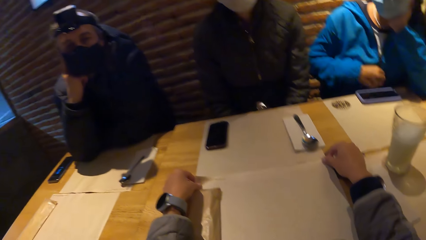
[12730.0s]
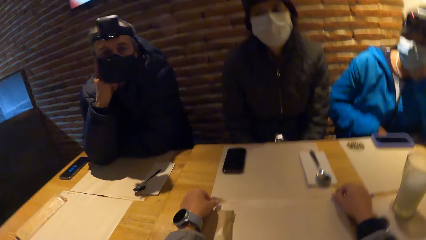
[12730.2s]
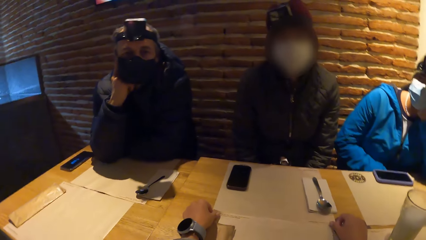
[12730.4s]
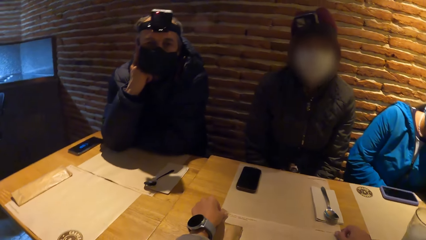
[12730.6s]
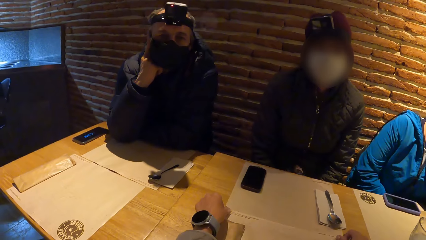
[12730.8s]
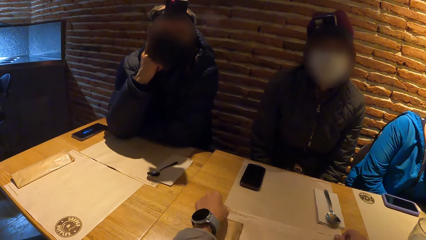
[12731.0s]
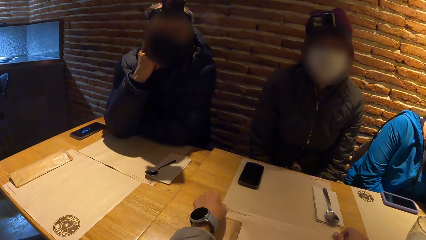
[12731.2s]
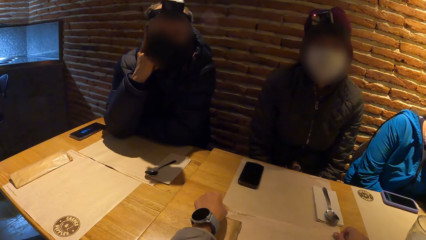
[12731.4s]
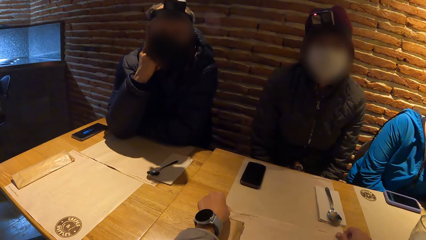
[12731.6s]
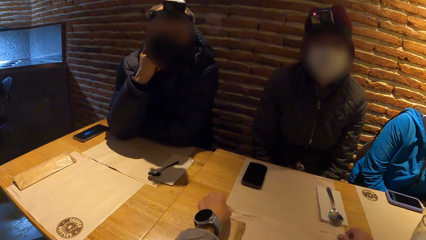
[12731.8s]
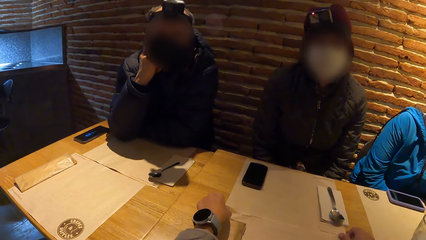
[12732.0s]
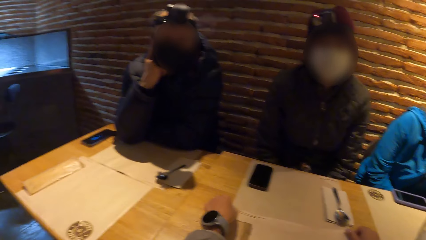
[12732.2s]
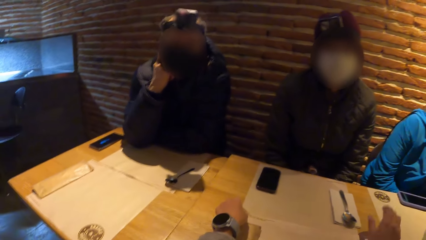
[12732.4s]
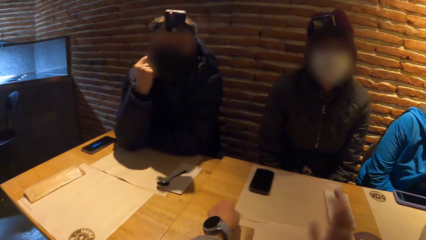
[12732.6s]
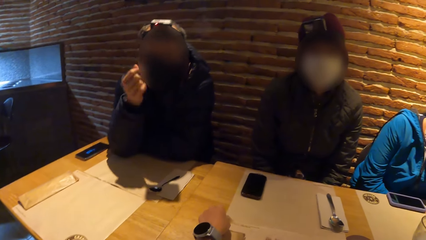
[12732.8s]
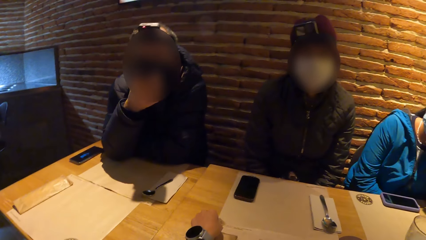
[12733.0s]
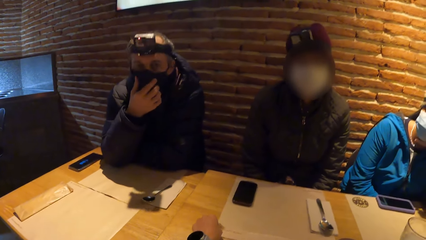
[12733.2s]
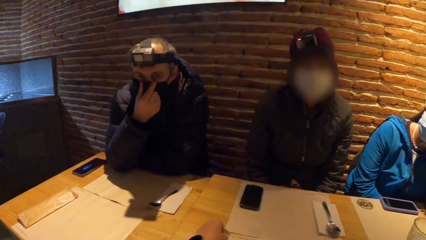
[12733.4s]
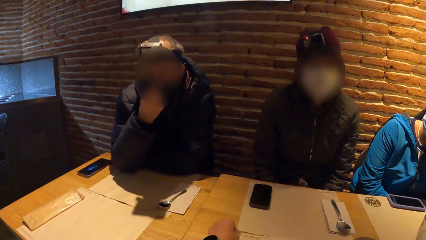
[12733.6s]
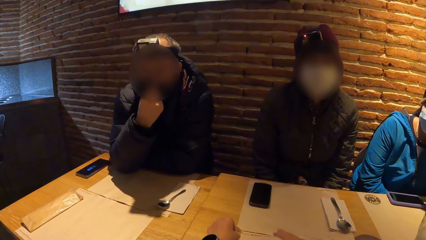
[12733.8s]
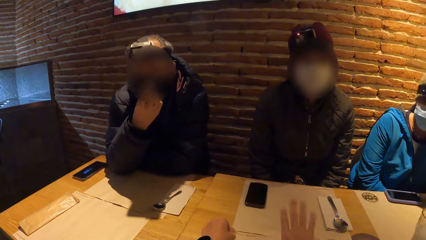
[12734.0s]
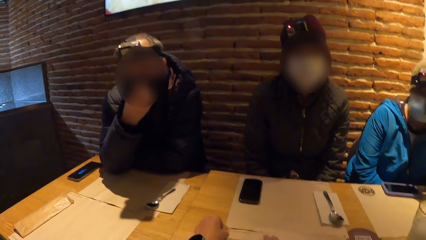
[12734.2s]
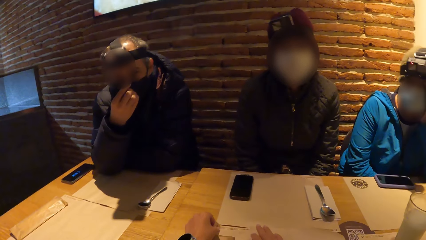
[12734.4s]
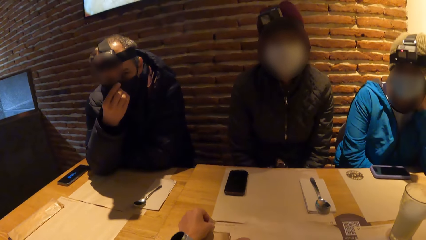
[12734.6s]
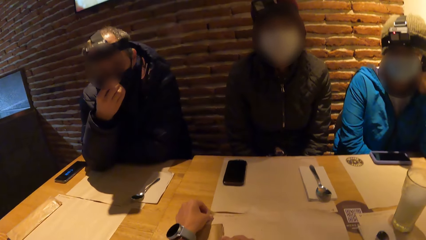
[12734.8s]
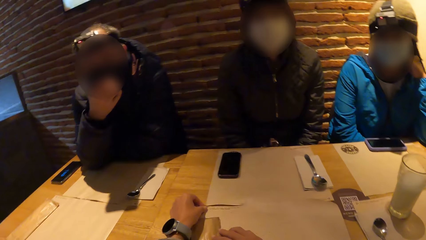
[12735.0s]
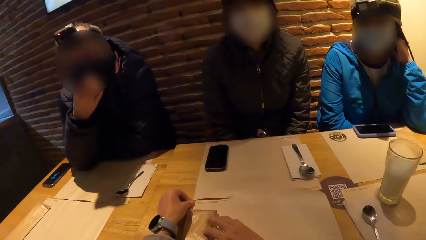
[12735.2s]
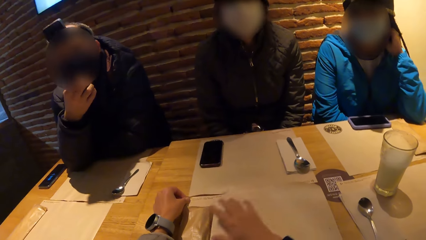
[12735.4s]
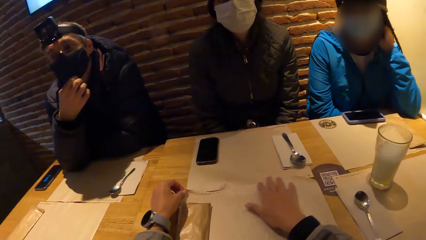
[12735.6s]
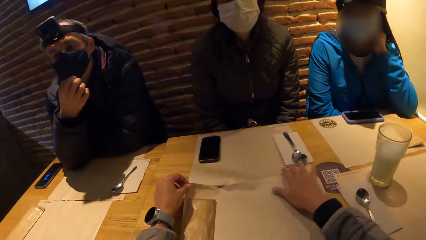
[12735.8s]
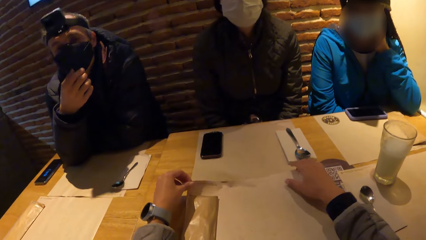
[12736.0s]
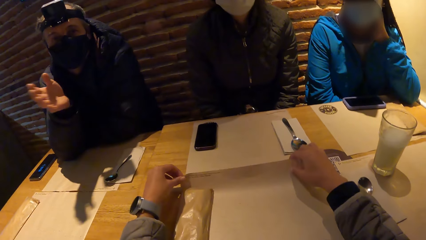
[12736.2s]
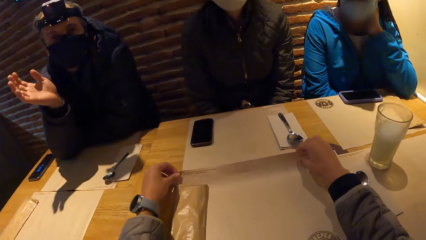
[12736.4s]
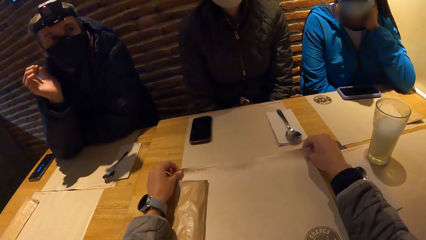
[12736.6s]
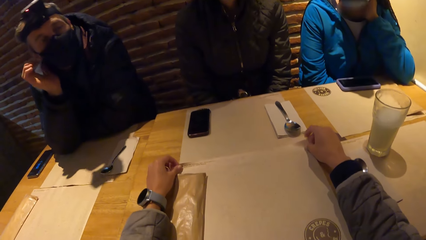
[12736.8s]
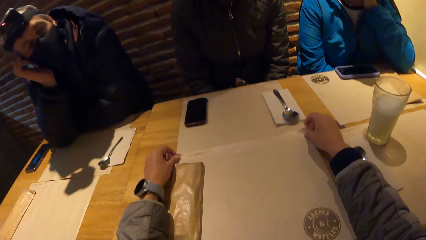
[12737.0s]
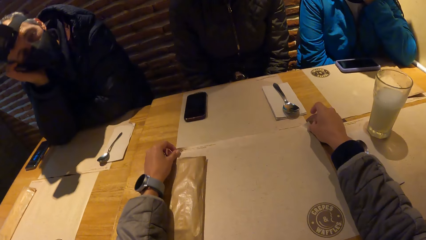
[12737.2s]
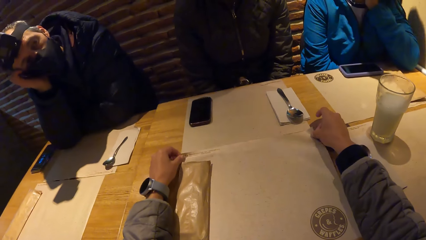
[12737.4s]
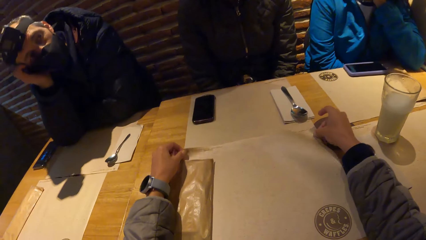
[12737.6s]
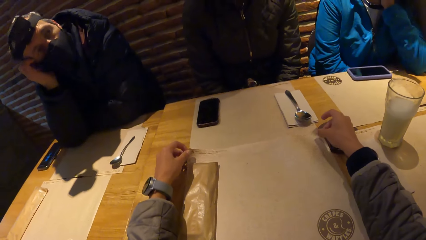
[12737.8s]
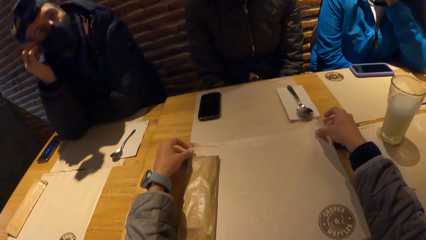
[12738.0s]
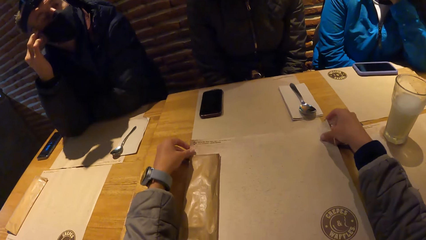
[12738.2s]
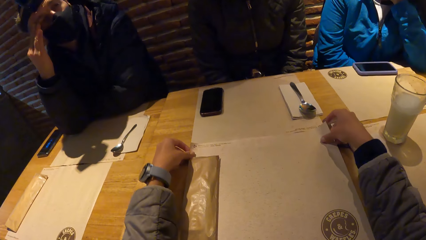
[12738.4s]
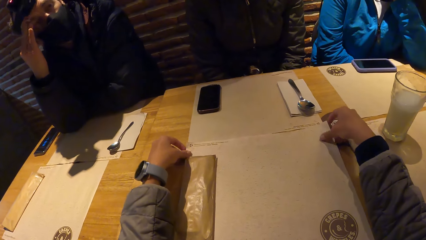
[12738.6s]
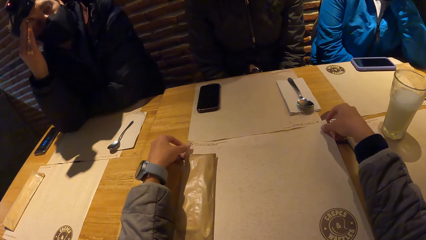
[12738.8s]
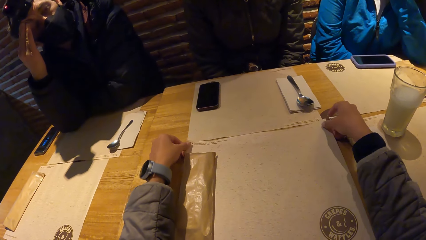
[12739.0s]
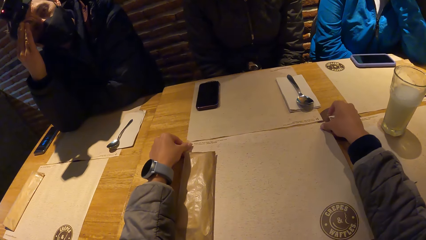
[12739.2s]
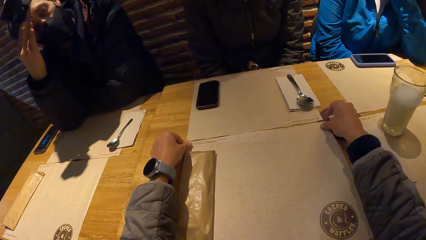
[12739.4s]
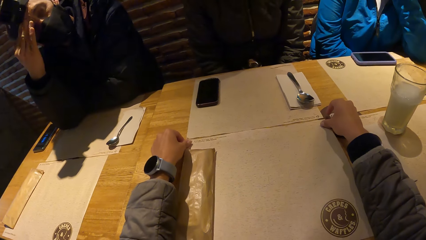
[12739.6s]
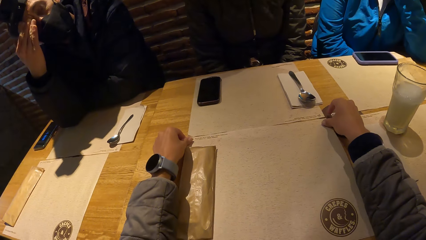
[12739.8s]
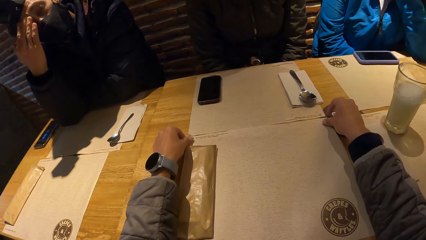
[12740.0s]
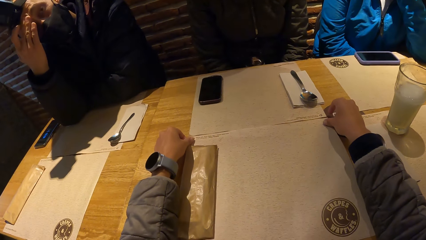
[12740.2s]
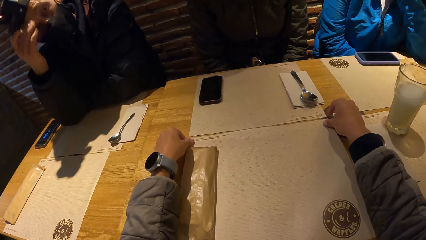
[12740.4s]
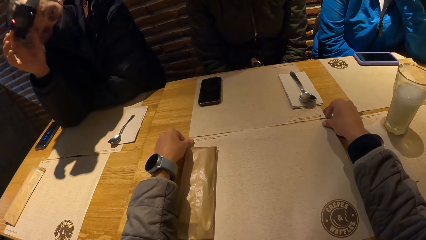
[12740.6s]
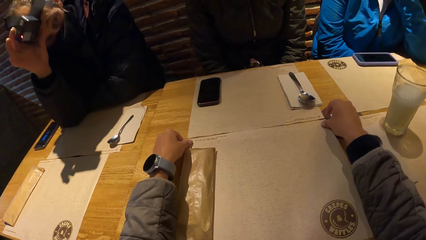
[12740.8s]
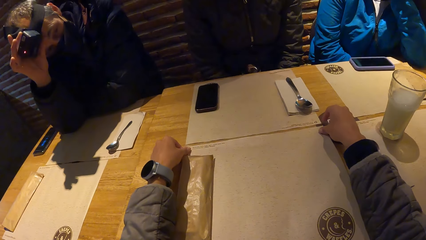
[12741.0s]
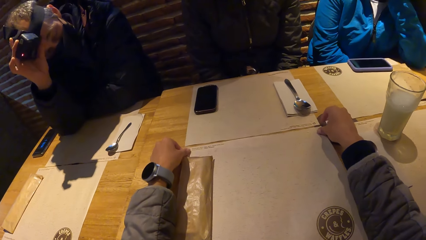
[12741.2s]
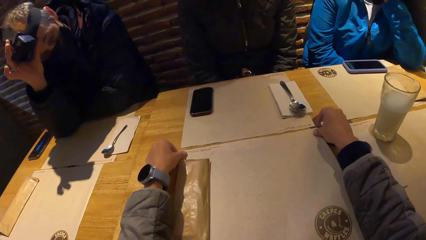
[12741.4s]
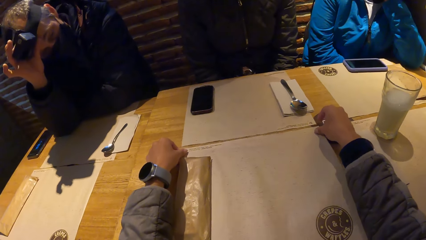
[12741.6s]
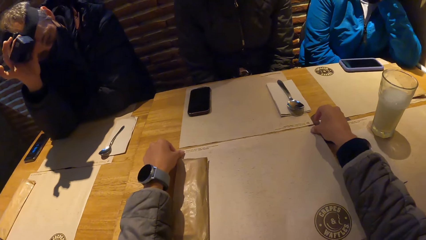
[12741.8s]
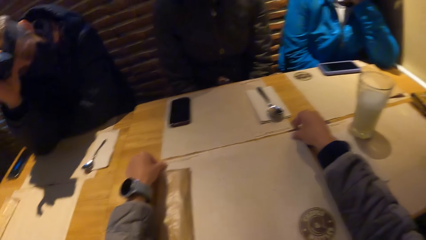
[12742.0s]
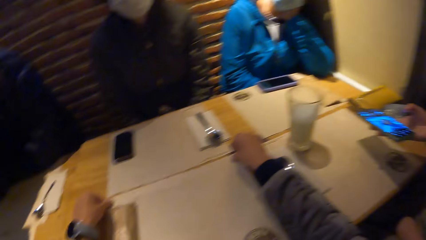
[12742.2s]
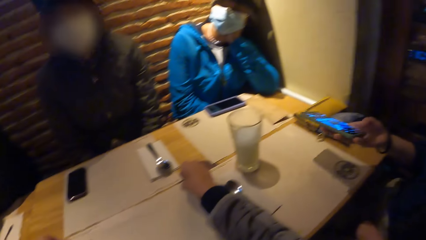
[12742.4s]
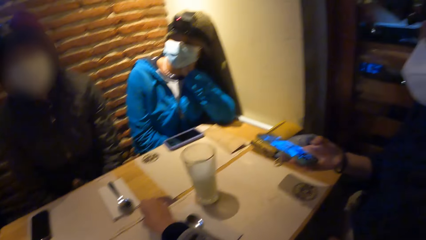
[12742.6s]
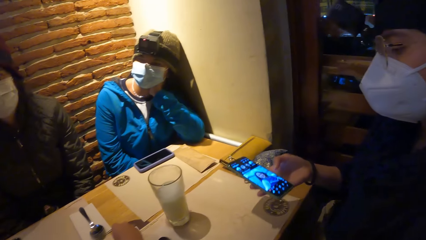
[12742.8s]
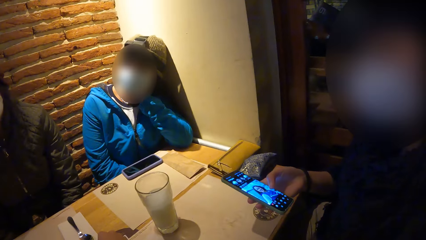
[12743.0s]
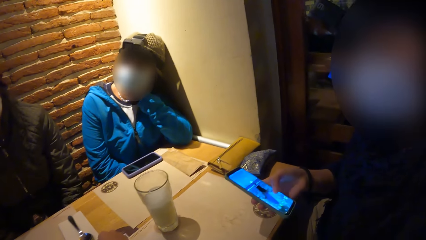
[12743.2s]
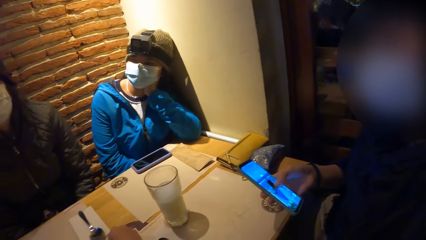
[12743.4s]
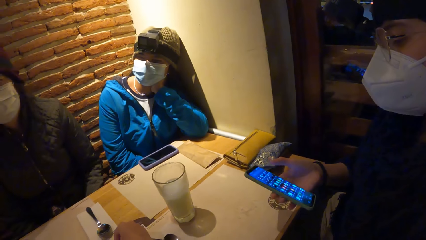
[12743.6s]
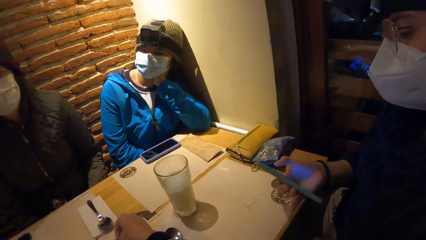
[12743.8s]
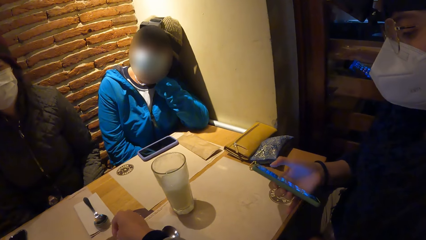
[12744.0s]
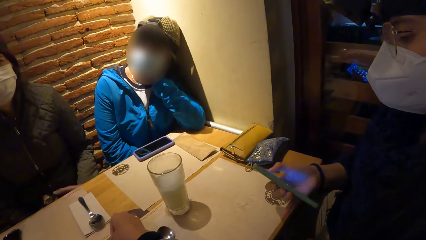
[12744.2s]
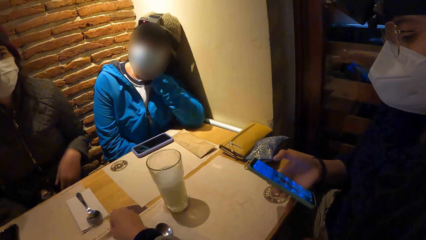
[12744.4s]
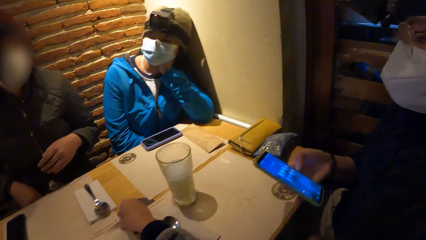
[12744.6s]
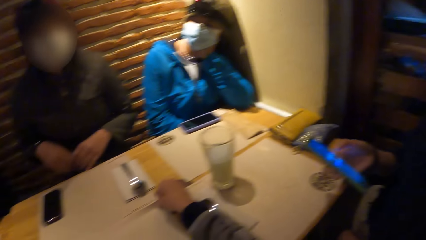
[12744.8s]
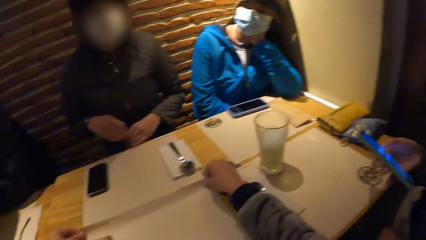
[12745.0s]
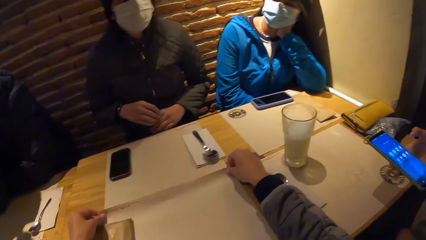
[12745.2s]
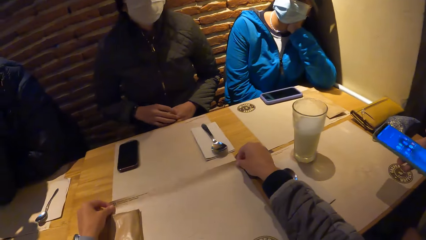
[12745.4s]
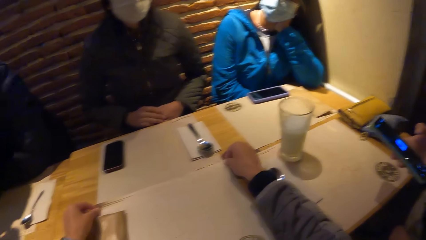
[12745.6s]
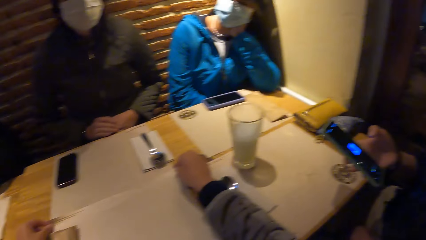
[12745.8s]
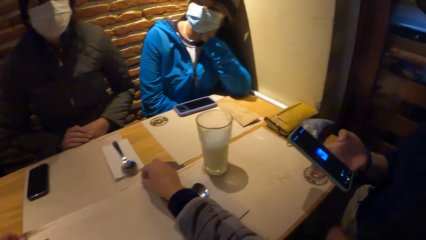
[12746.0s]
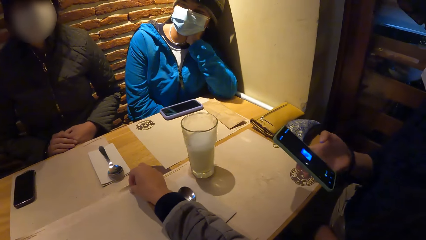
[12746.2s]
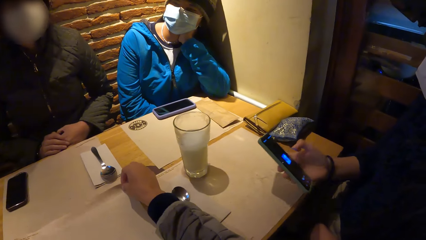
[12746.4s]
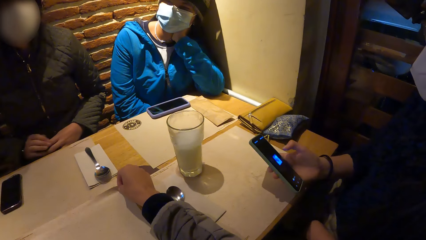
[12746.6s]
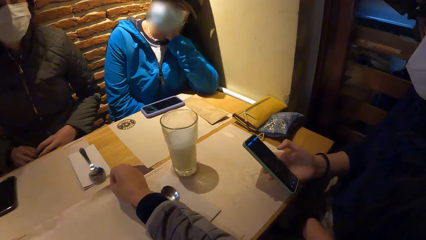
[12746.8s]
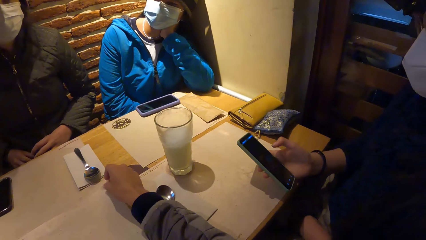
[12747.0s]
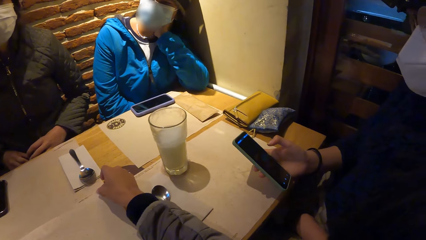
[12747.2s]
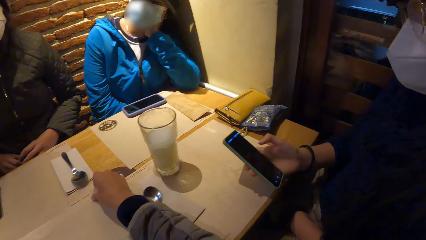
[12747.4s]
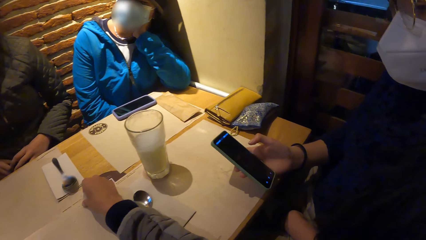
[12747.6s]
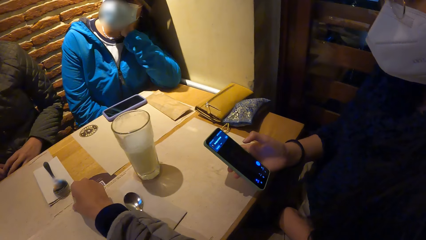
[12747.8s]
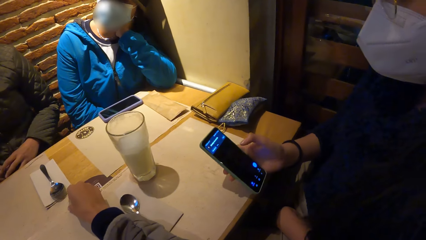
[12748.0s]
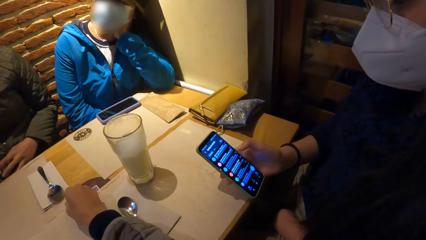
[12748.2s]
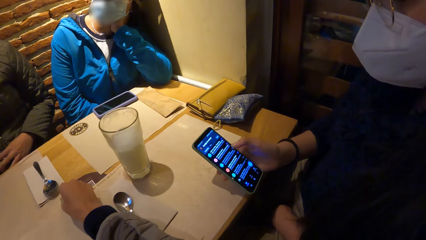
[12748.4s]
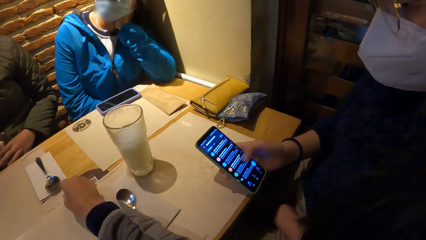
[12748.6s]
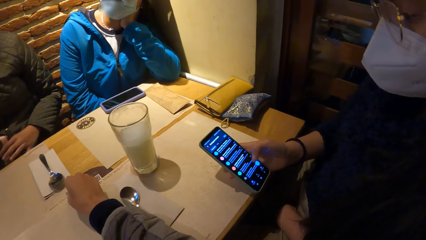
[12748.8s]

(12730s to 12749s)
A man adjusts a mask on his face with his right hand. The man interacts with the camera wearer. The man puts his right hand on his right cheek and scratches his face with his right hand. The man adjusts a camera with his right hand. A woman operates her phone with her right hand. The man operates a phone.
